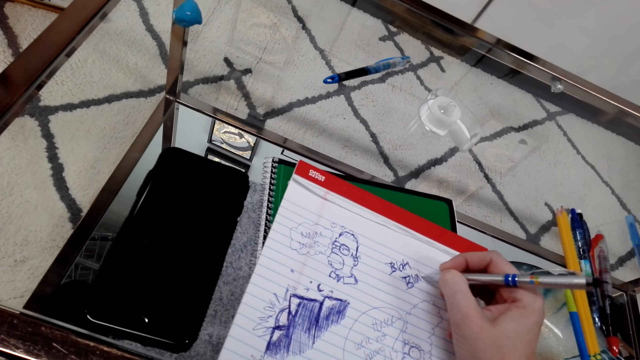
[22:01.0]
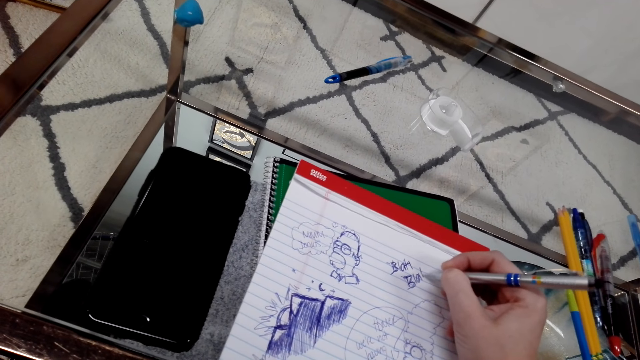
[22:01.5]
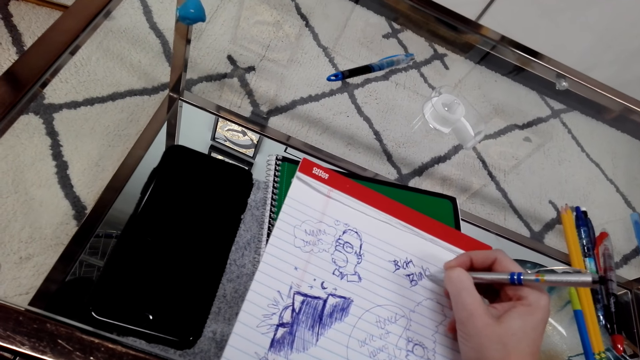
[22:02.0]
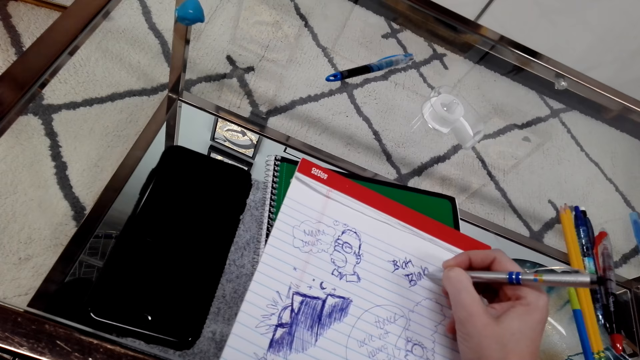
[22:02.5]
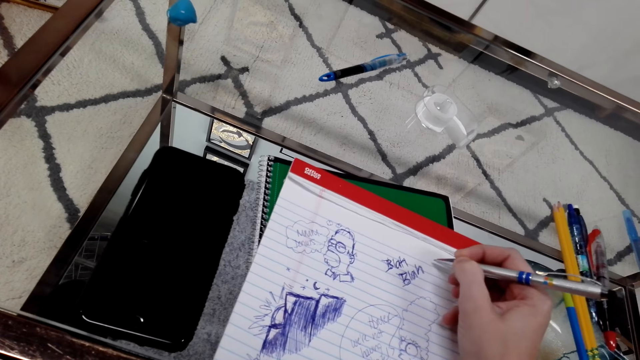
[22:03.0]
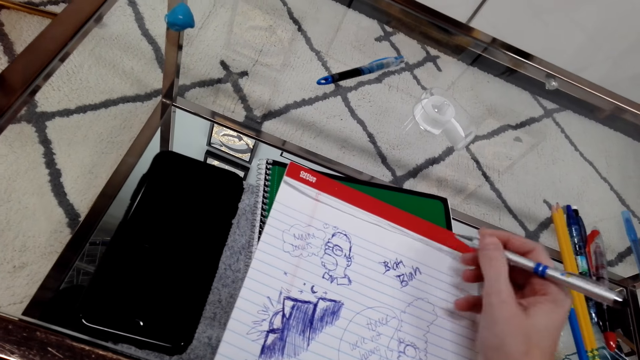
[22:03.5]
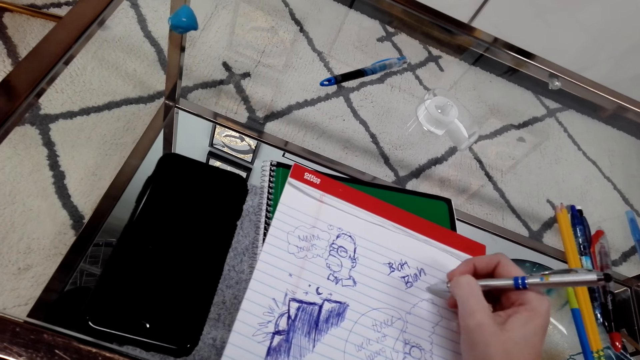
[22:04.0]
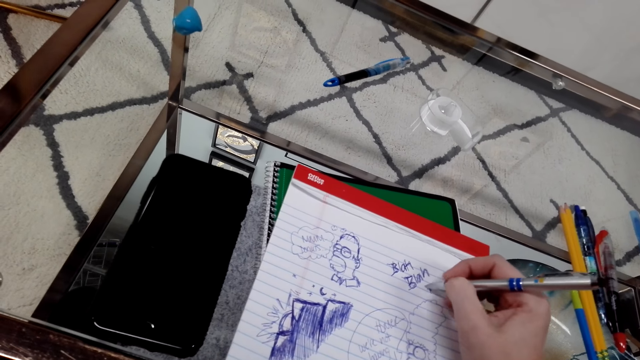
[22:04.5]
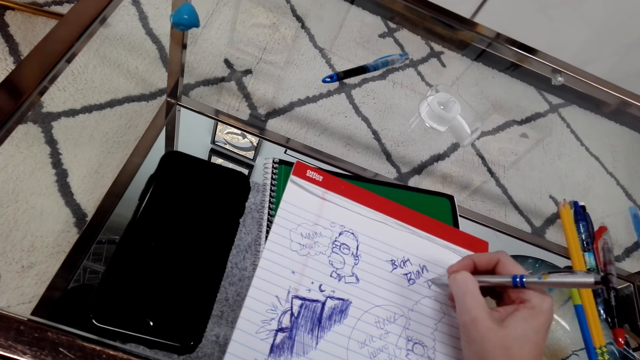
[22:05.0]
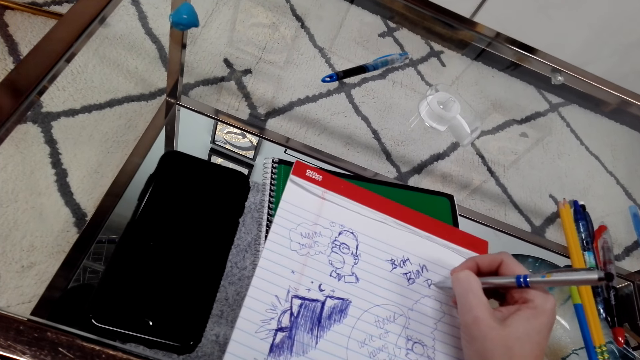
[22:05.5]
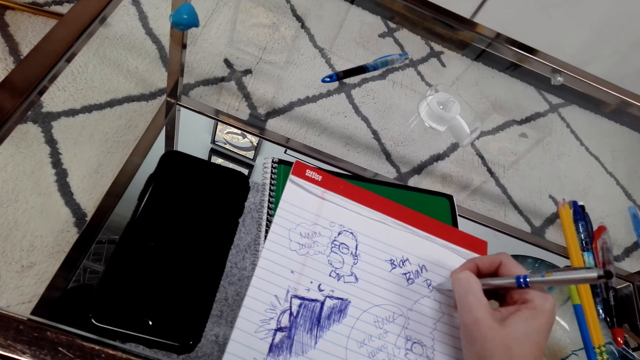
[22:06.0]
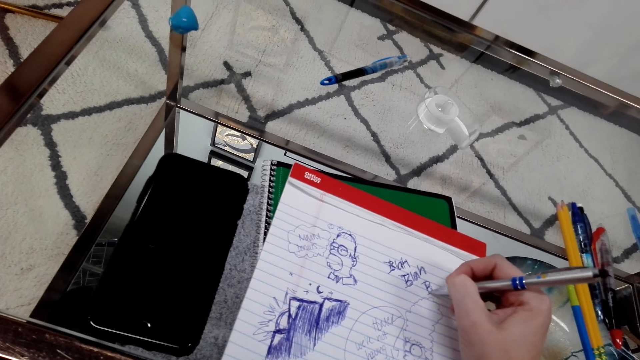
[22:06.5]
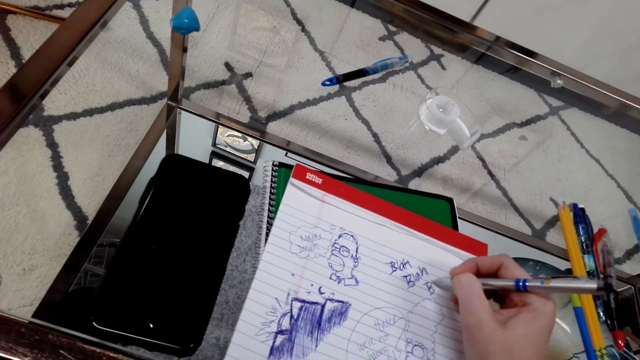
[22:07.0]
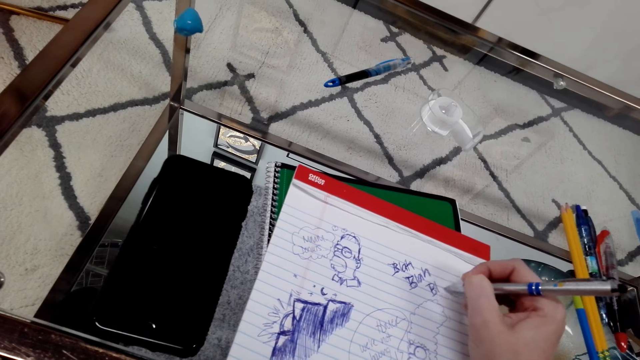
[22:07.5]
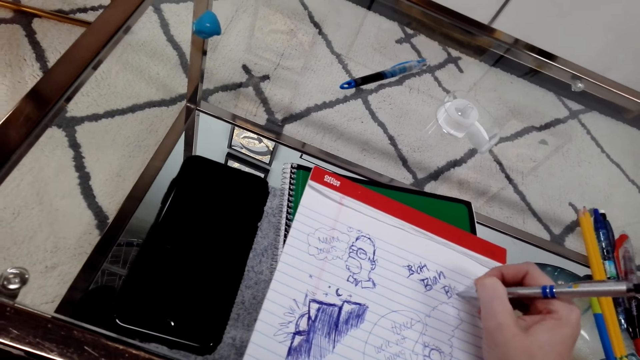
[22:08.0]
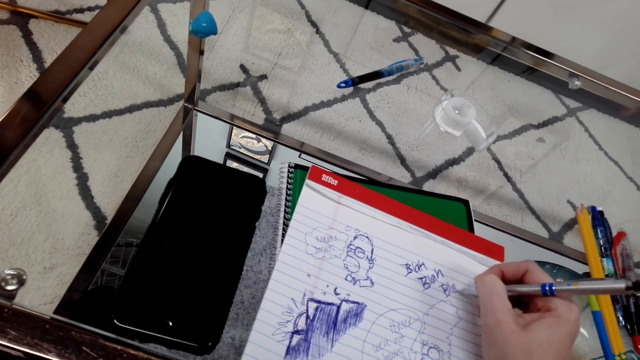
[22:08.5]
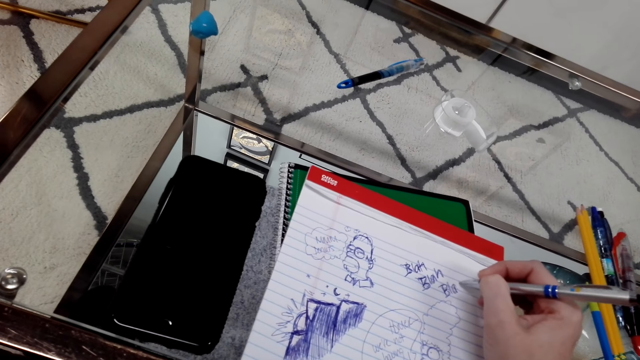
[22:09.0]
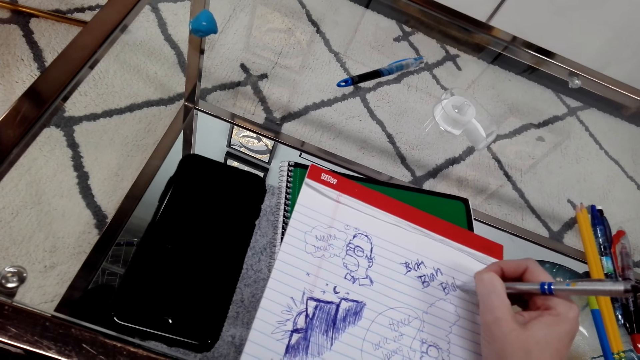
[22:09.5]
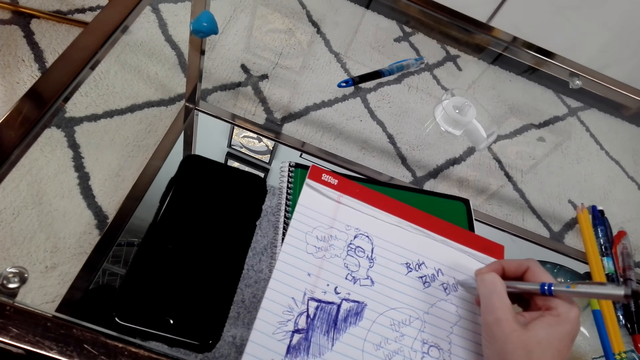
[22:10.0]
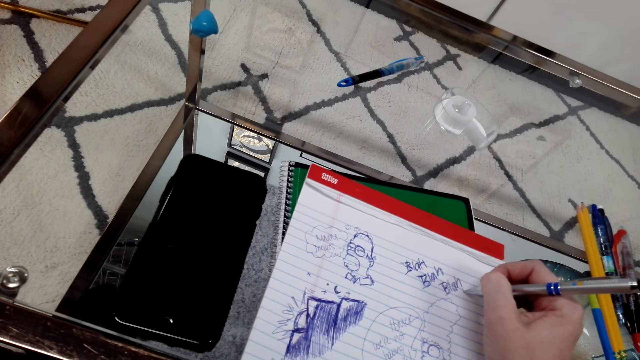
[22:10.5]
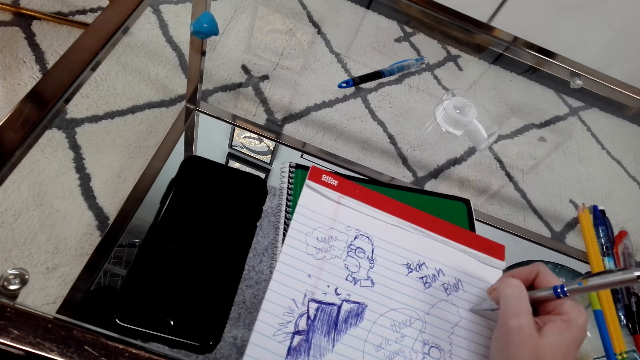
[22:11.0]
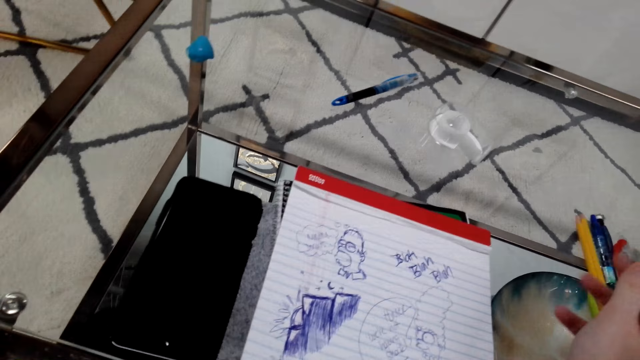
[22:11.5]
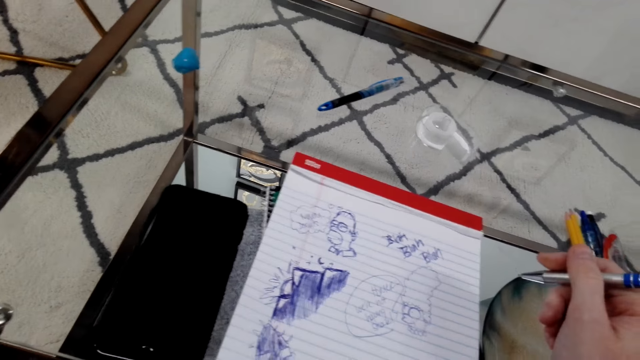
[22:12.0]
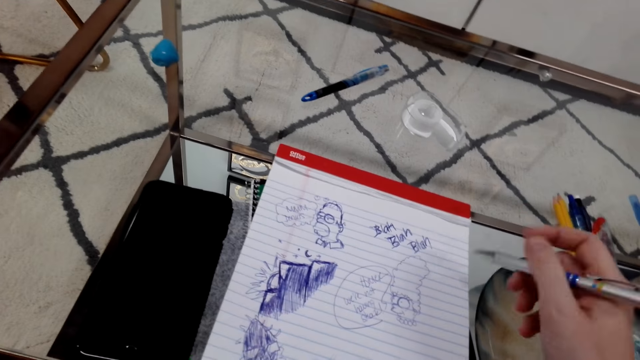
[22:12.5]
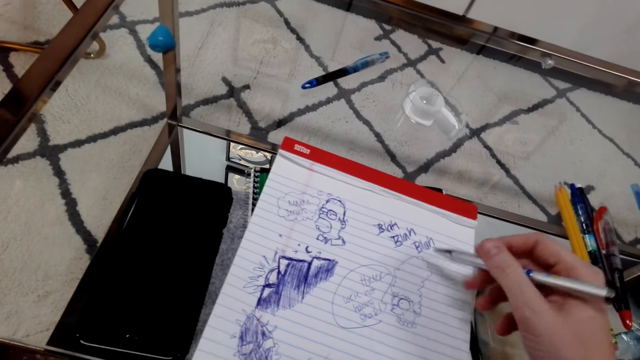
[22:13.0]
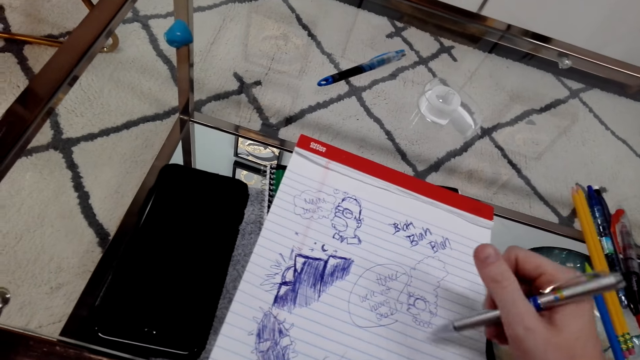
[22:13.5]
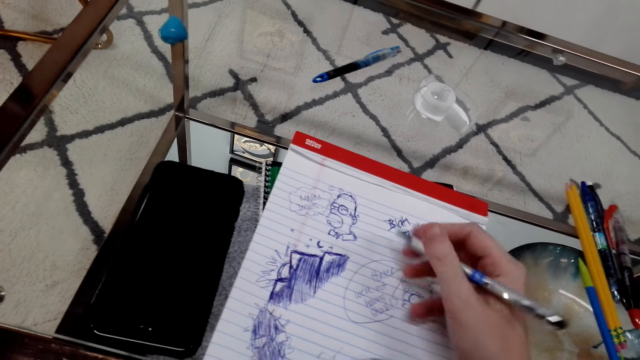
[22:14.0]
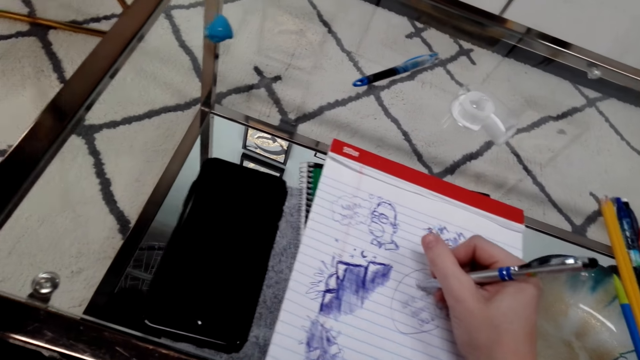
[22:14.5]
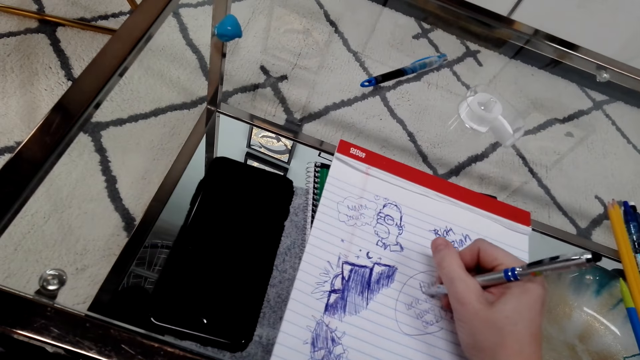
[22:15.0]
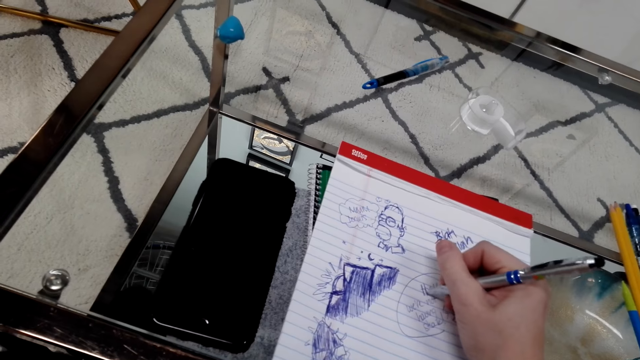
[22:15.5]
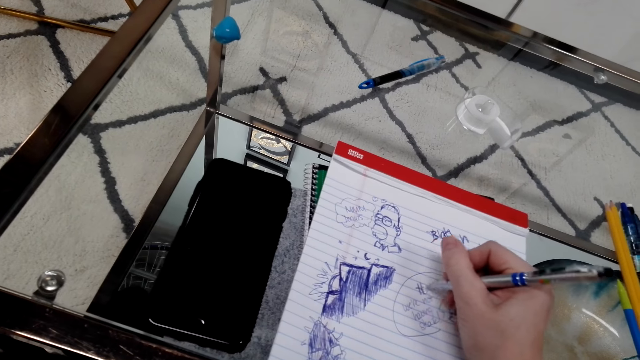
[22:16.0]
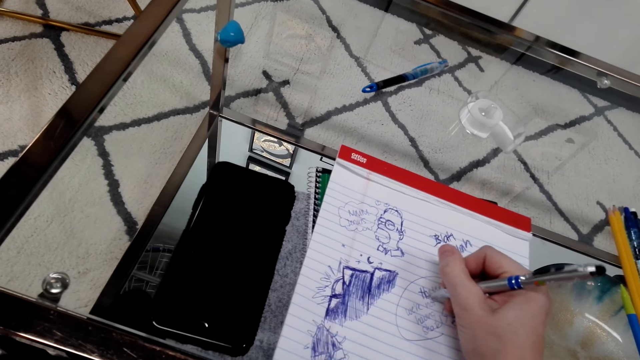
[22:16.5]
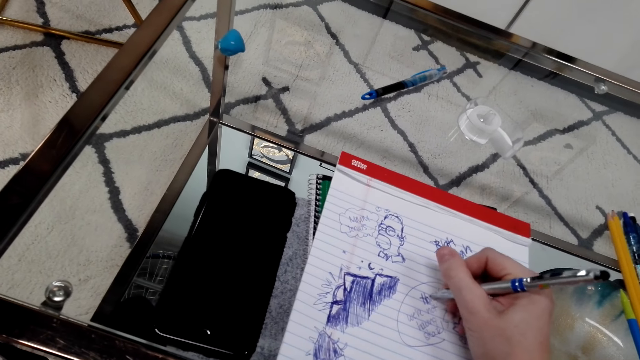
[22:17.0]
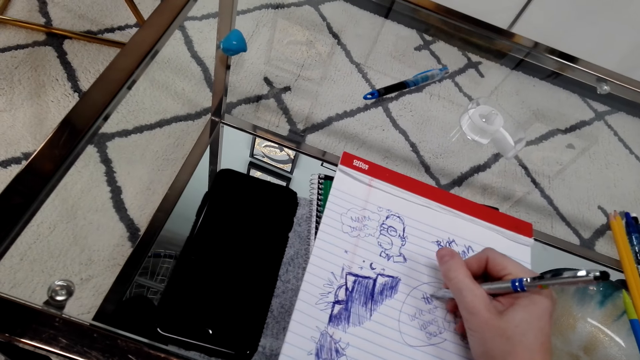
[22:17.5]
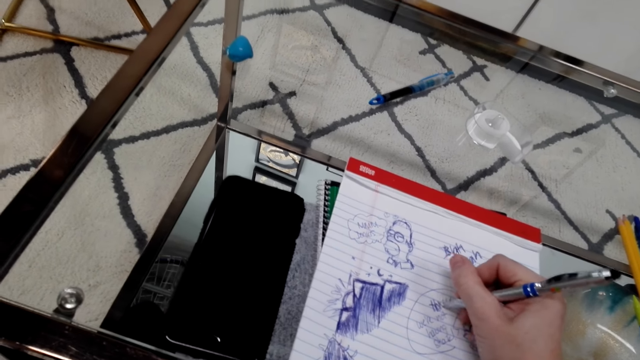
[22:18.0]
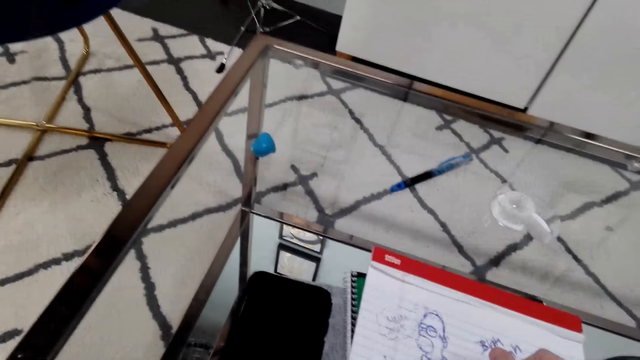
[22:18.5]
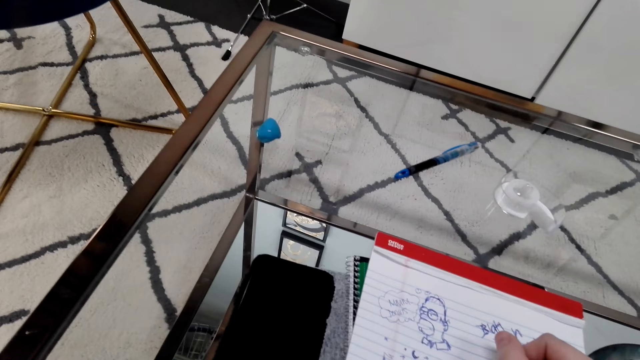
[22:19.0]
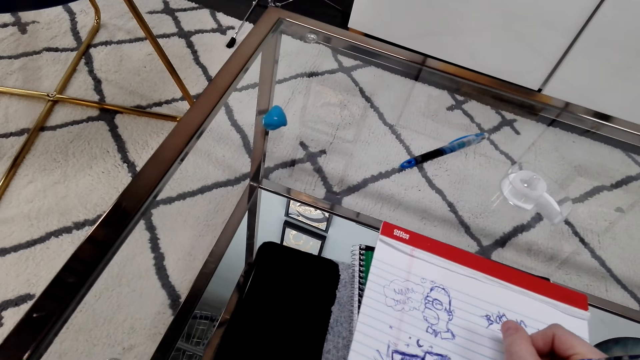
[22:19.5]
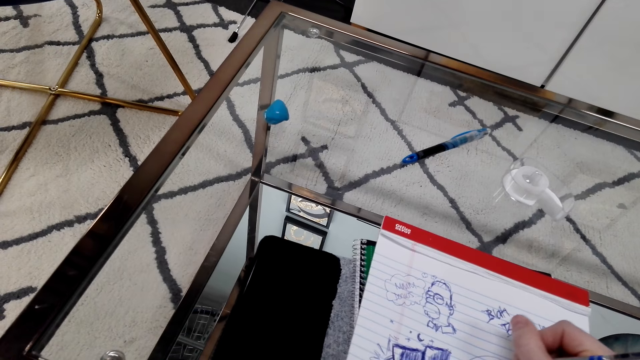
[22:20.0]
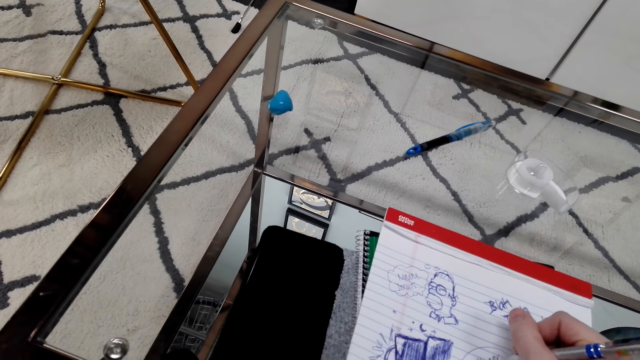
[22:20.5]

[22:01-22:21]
The camera wearer looks at an art. They write on the book with a pen. They draw the art on the book.
